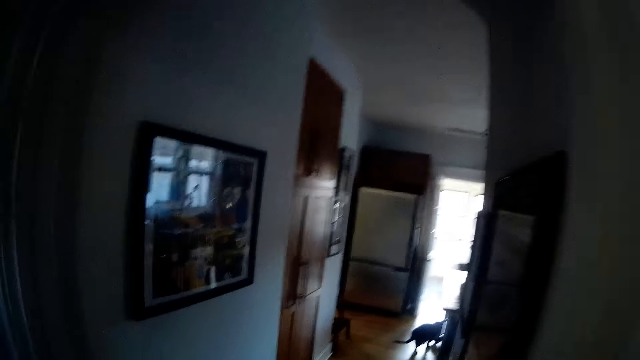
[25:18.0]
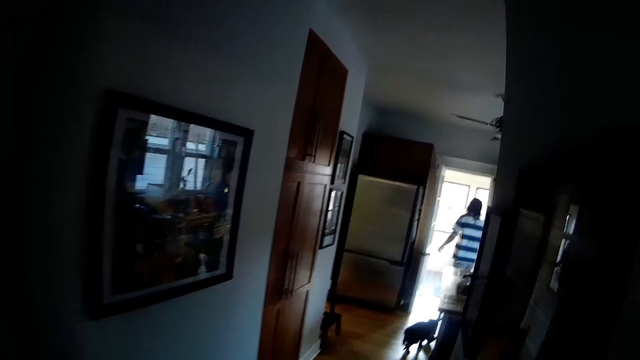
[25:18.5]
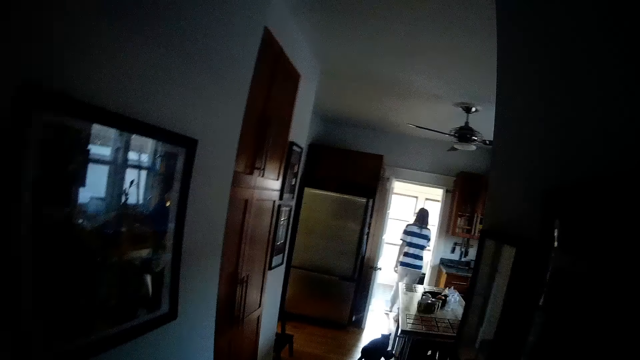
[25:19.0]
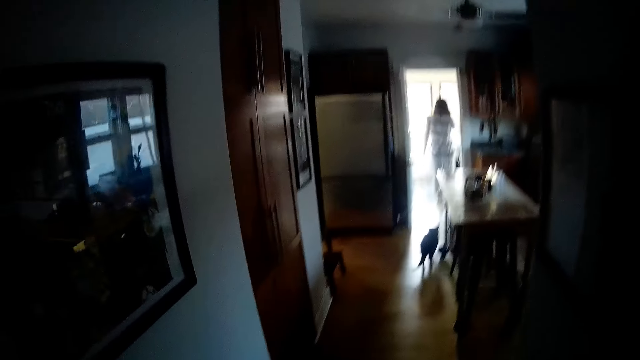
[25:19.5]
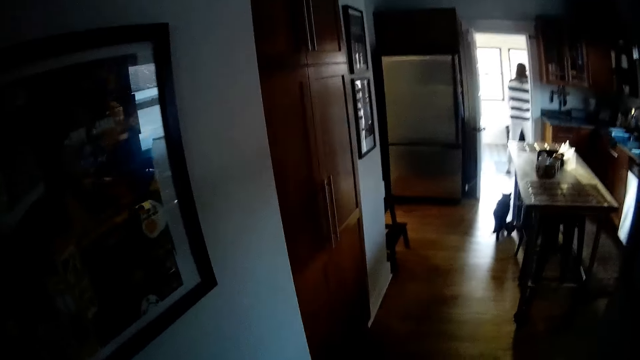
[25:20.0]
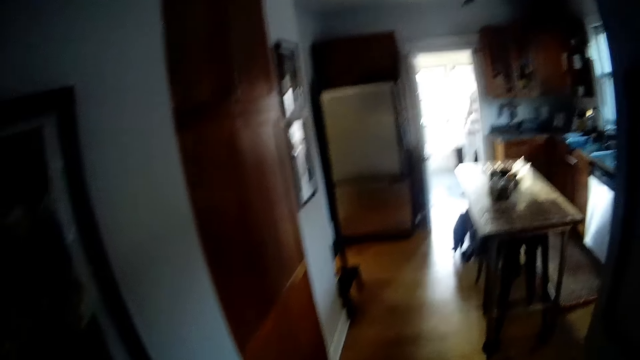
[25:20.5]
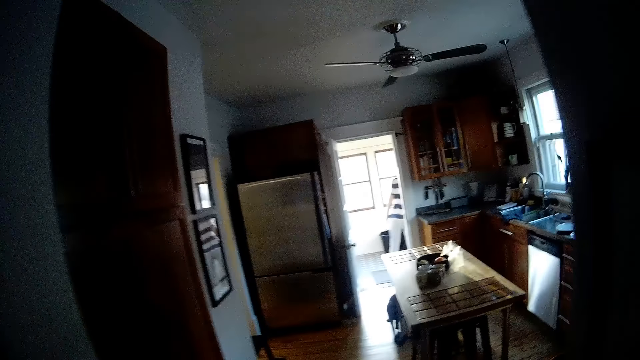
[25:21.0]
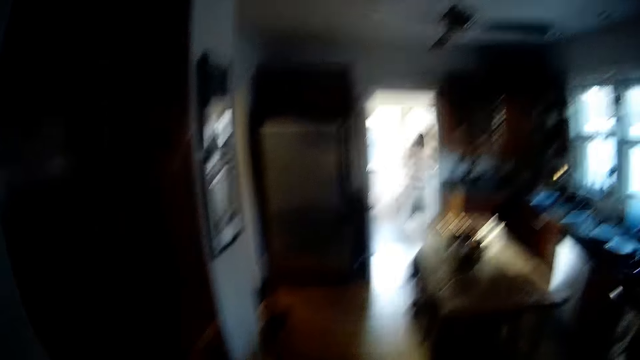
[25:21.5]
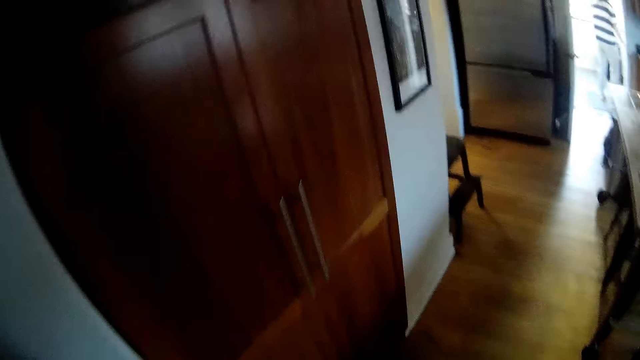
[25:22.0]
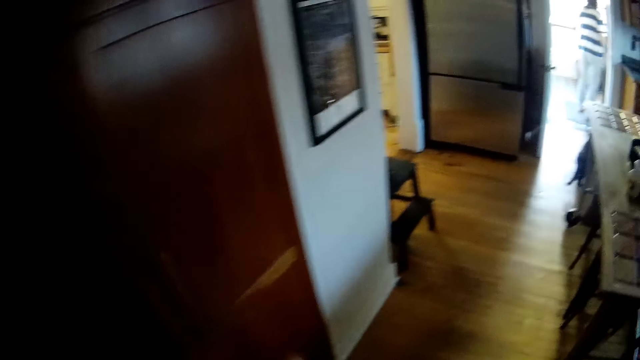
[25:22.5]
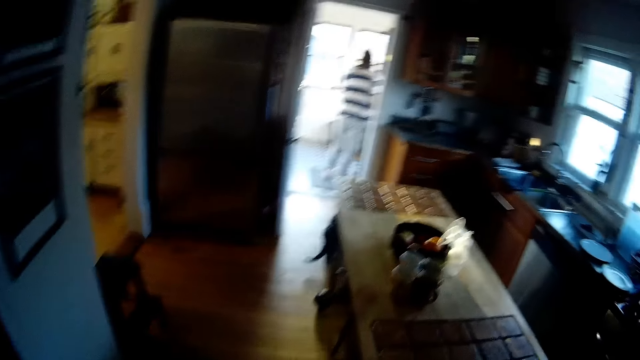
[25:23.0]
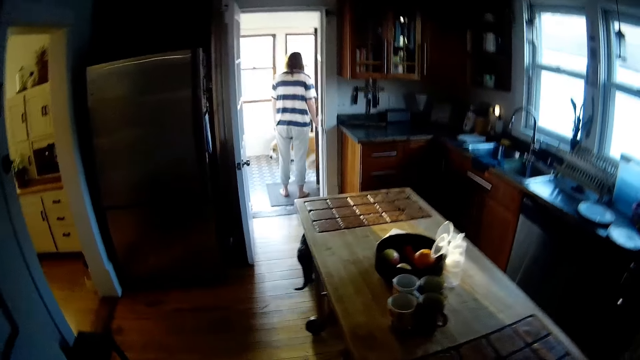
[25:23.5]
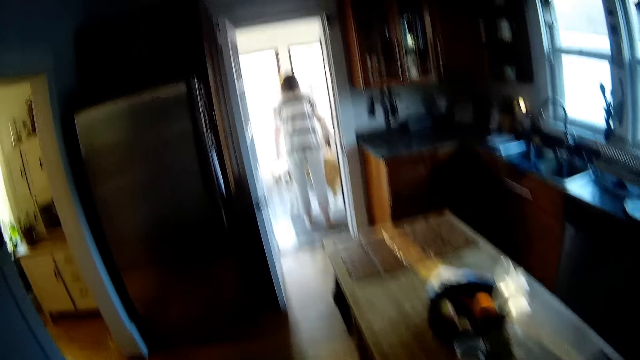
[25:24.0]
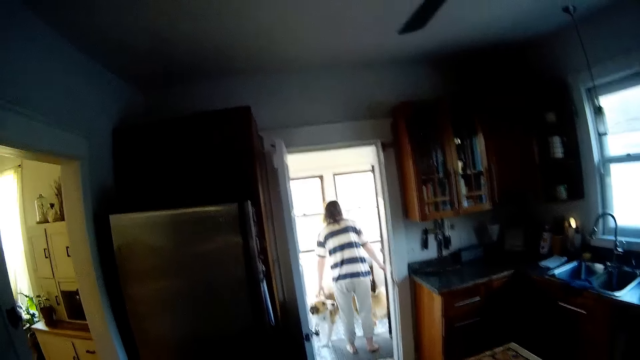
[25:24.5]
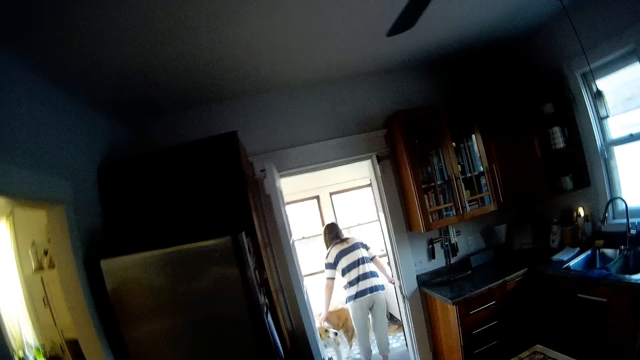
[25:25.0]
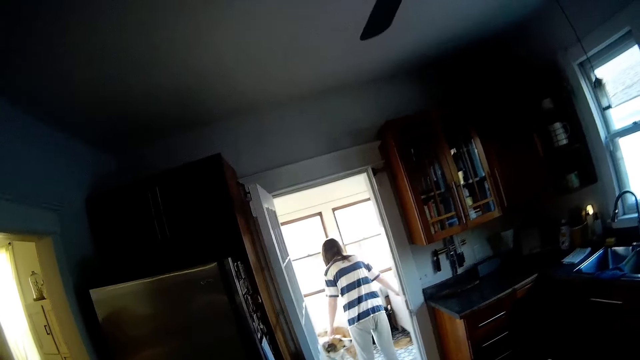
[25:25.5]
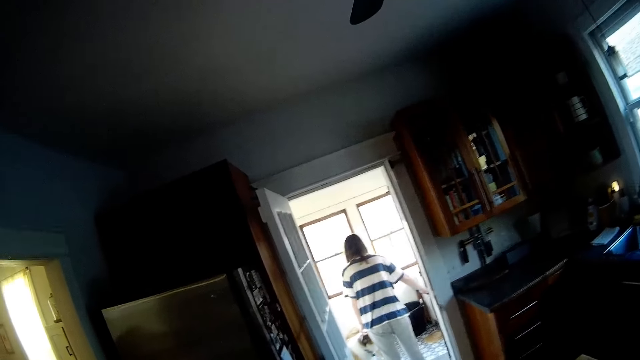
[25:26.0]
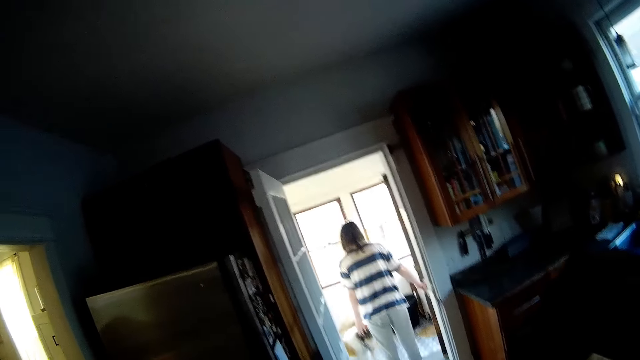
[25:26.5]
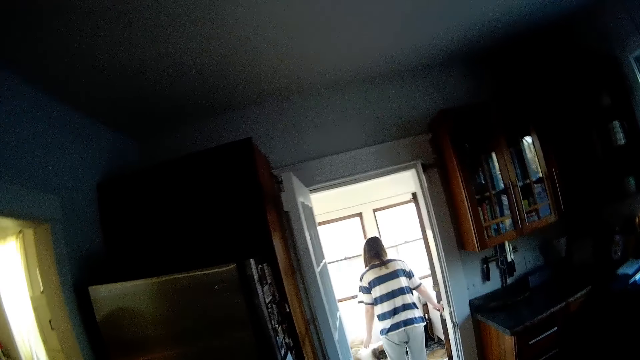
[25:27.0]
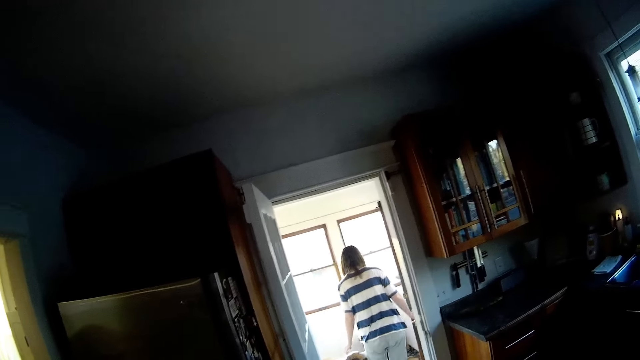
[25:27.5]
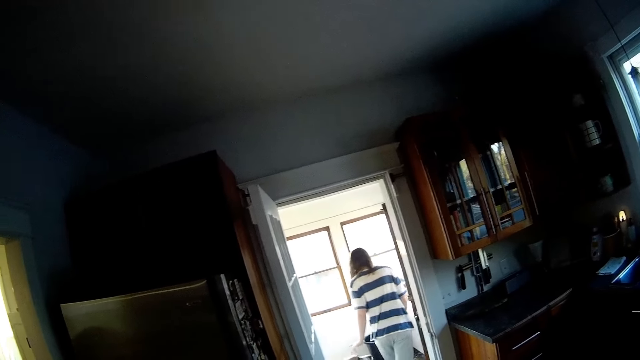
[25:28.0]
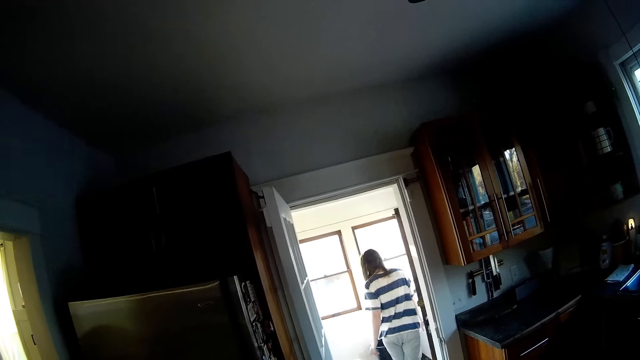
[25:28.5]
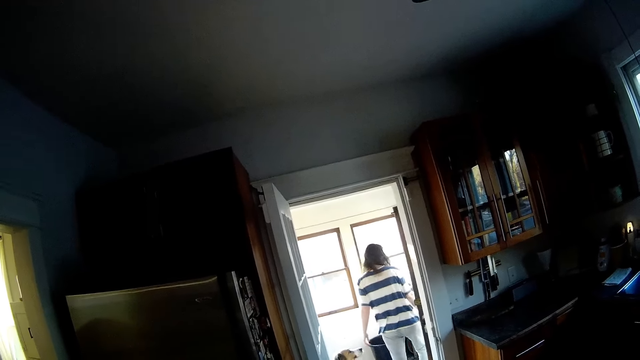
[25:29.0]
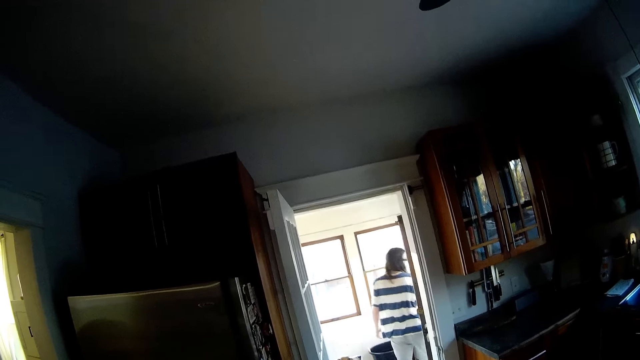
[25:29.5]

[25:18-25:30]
The camera wearer walks through the hallway. They look at the closet door. They walk into the kitchen. They look at the woman. The woman interacts with a dog with her left hand.

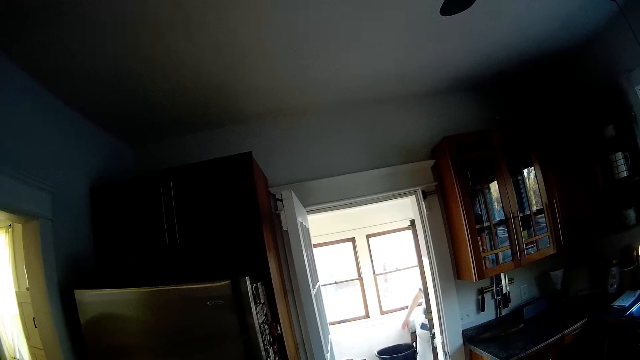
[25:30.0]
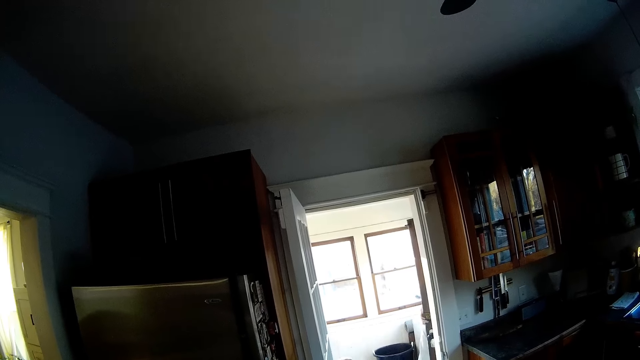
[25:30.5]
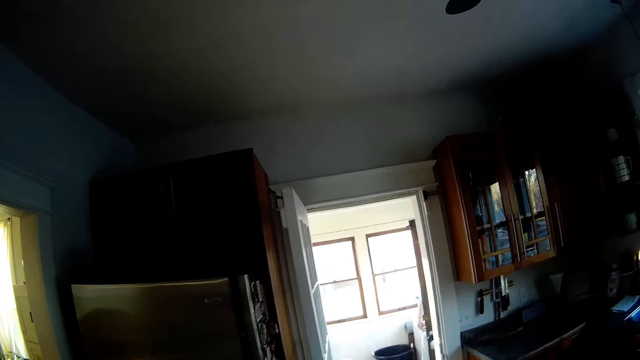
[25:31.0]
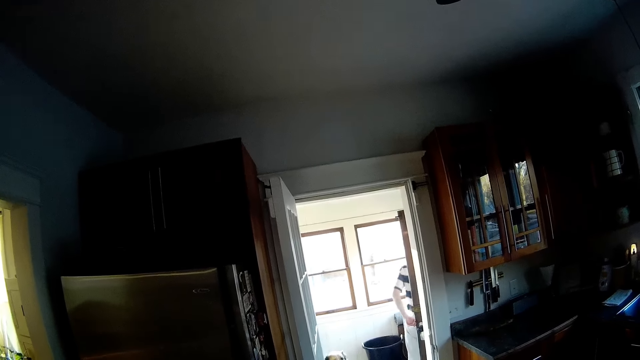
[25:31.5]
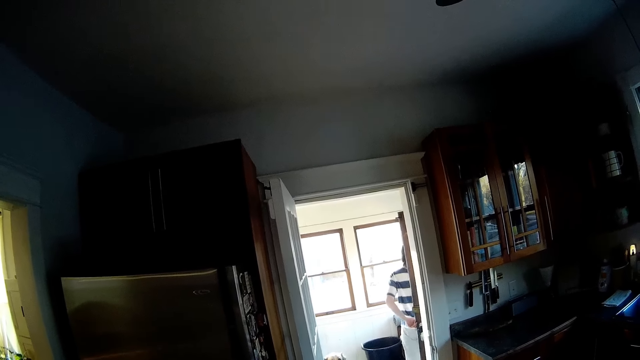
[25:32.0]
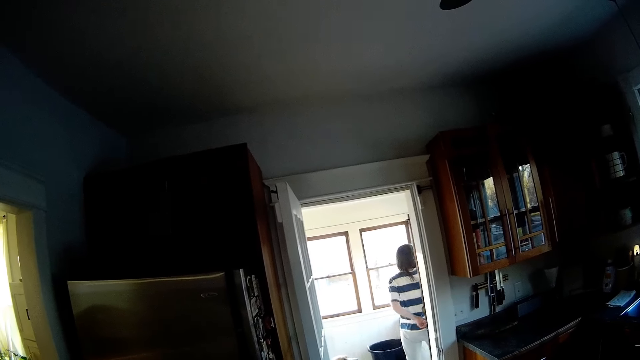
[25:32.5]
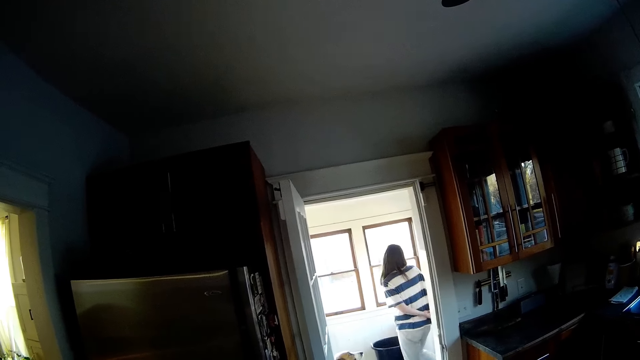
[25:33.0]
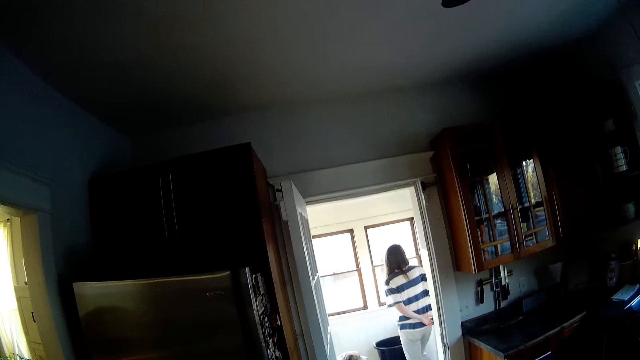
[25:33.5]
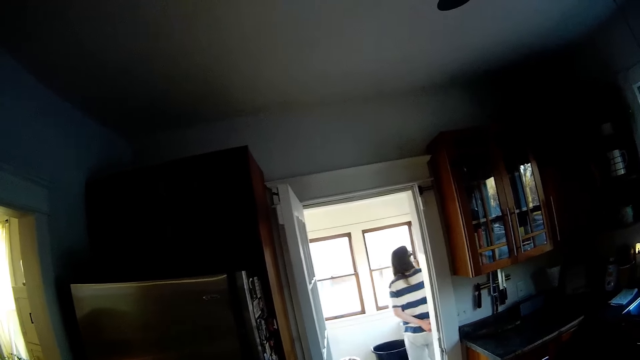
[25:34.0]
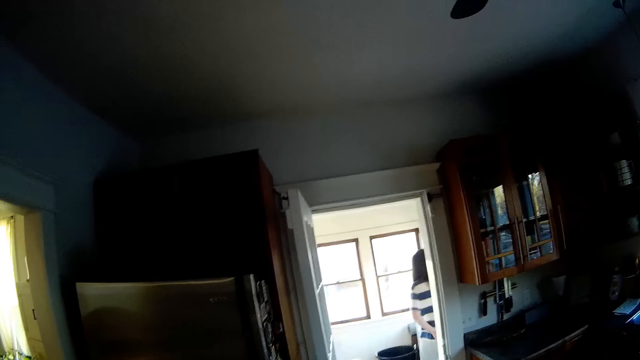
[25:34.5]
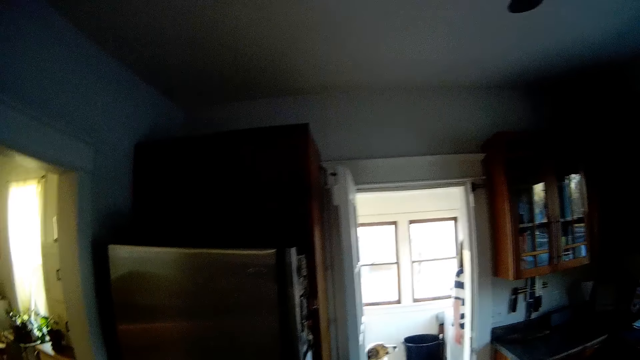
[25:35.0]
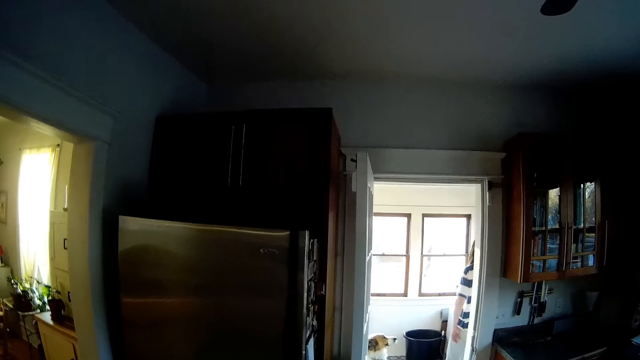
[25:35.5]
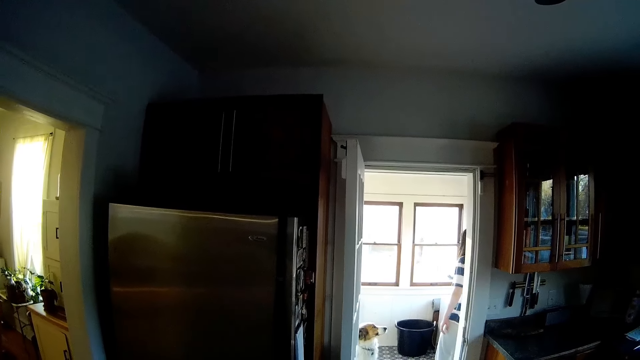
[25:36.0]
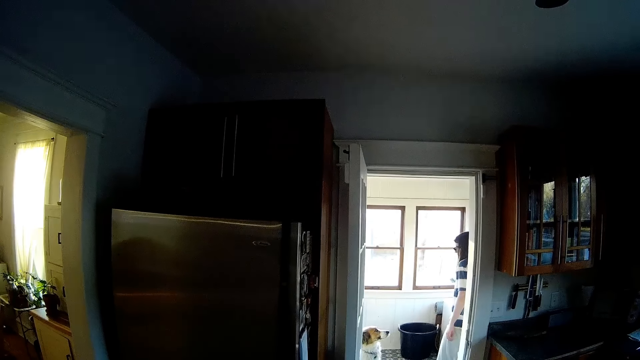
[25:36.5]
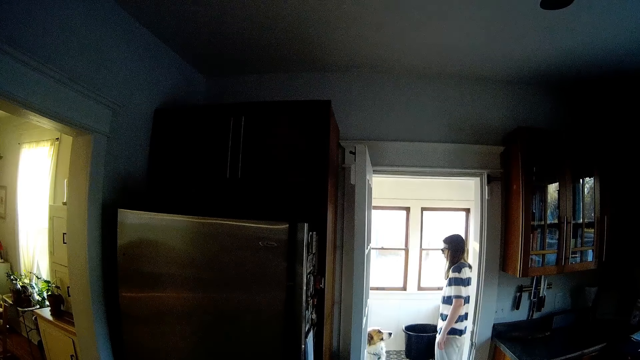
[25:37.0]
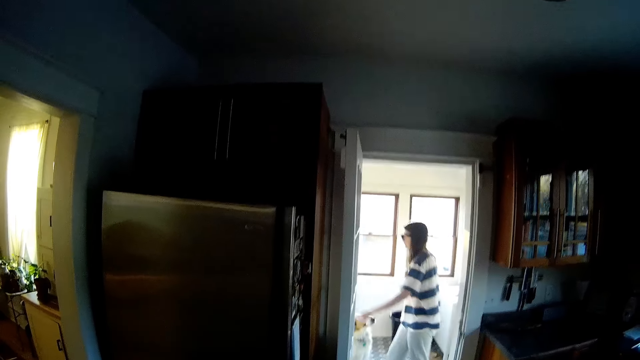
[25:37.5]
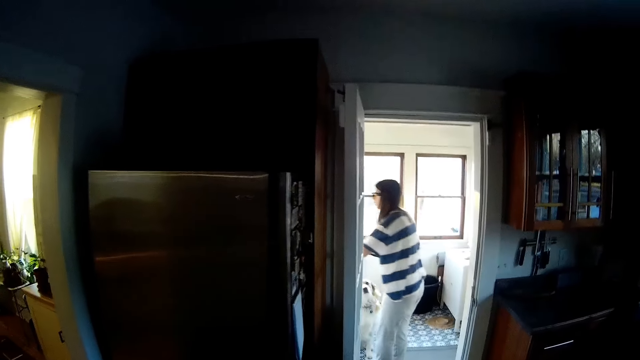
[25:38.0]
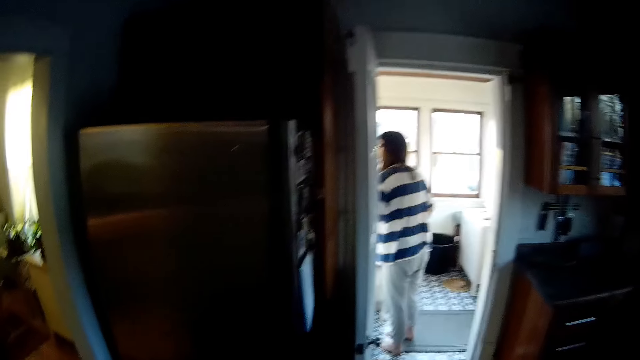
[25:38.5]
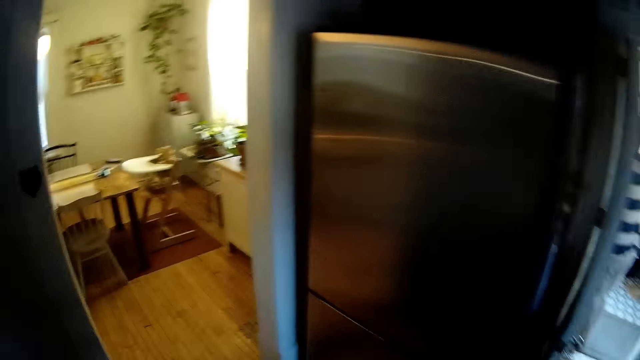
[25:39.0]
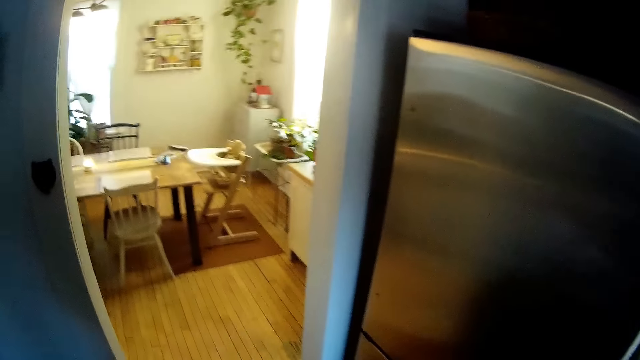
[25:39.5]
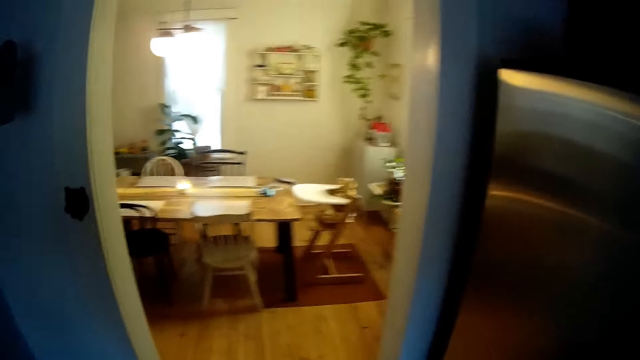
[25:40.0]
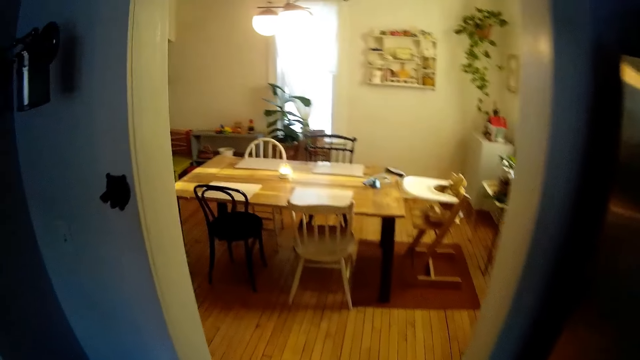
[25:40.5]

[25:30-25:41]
The camera wearer enters the living room.
